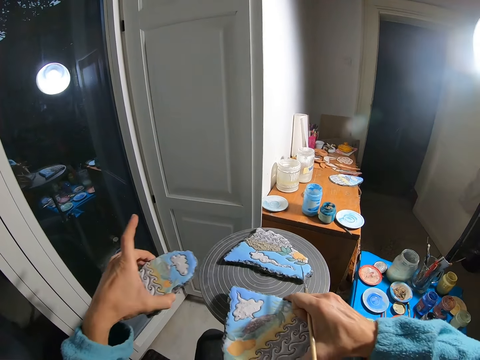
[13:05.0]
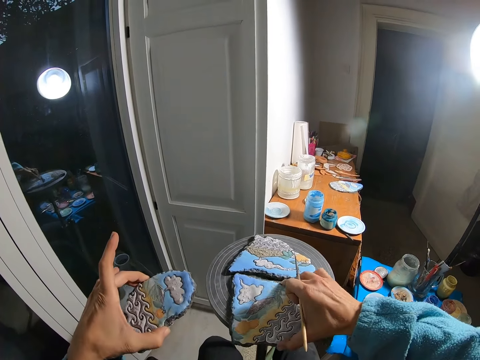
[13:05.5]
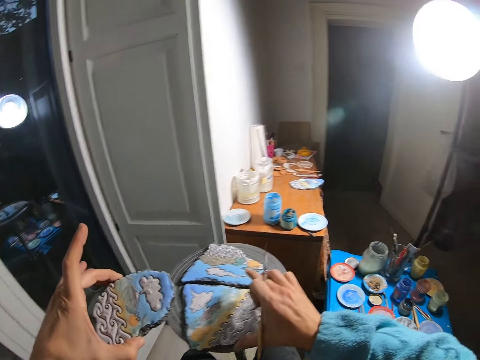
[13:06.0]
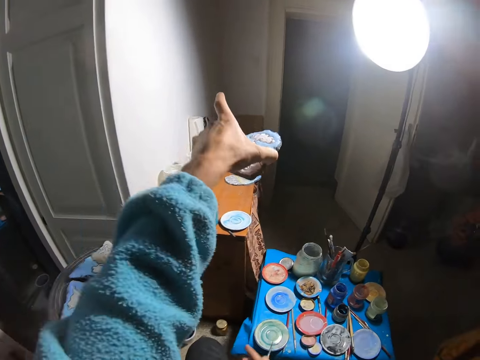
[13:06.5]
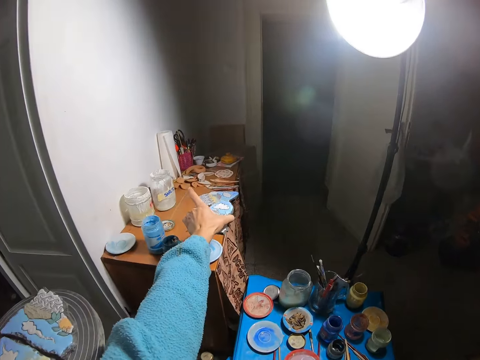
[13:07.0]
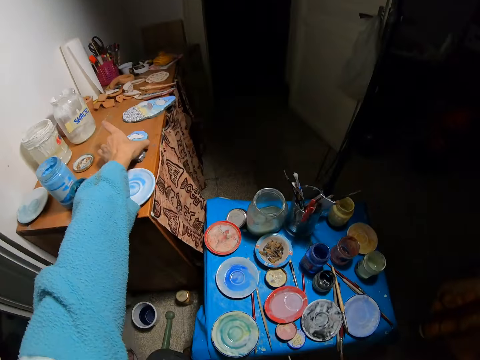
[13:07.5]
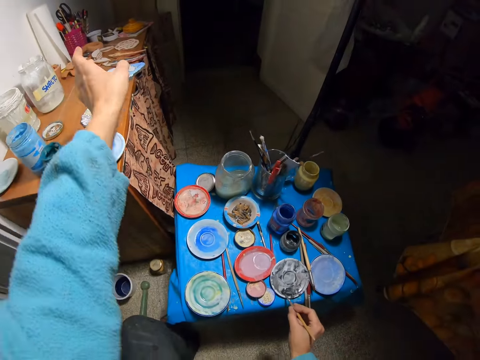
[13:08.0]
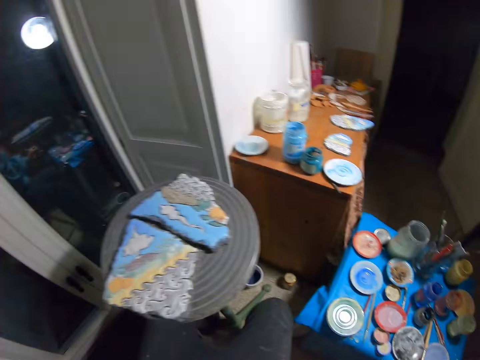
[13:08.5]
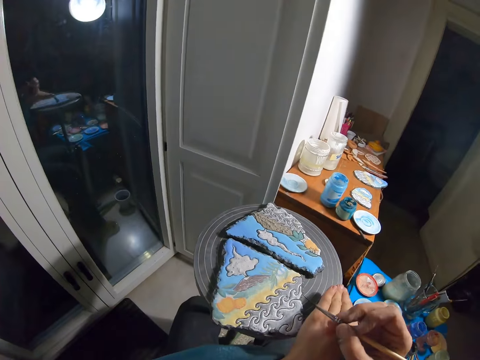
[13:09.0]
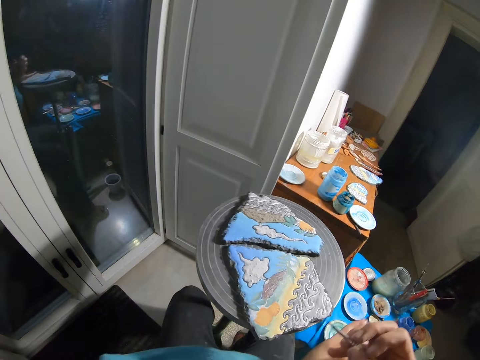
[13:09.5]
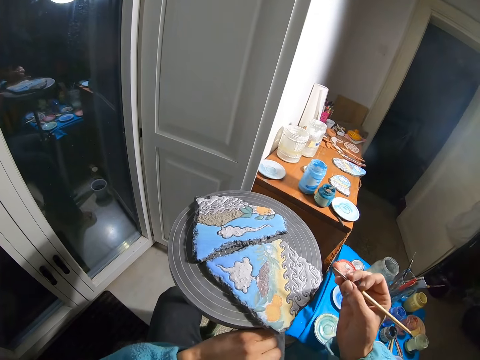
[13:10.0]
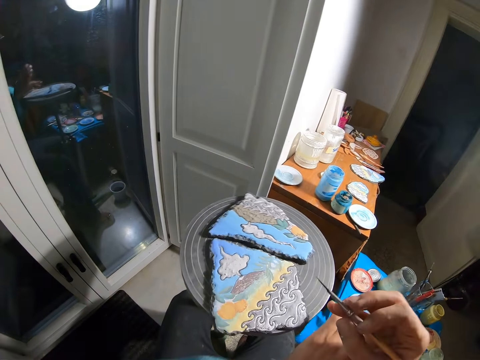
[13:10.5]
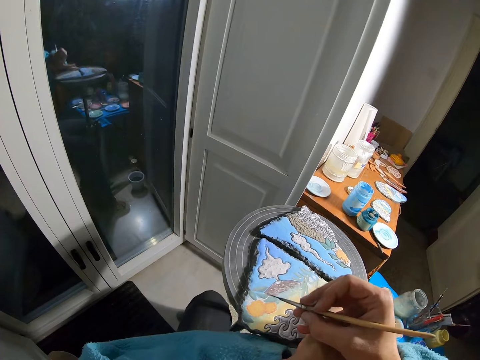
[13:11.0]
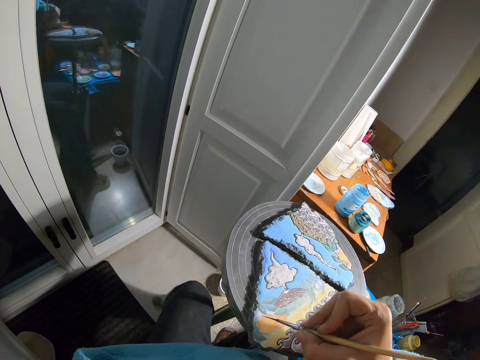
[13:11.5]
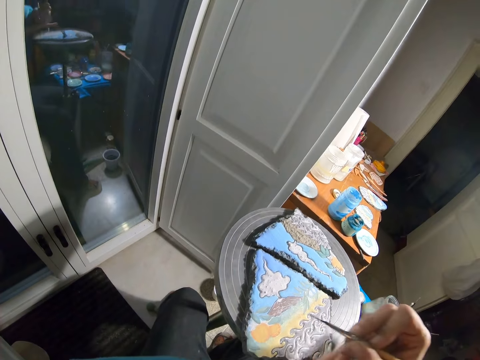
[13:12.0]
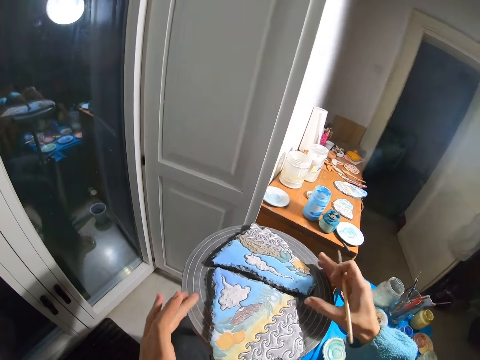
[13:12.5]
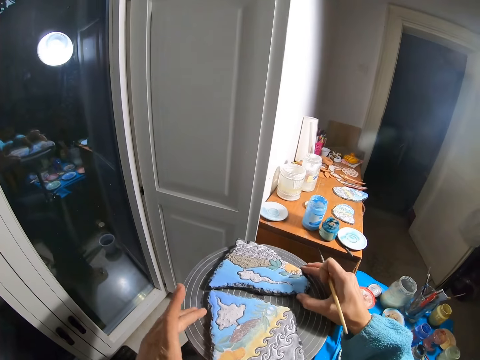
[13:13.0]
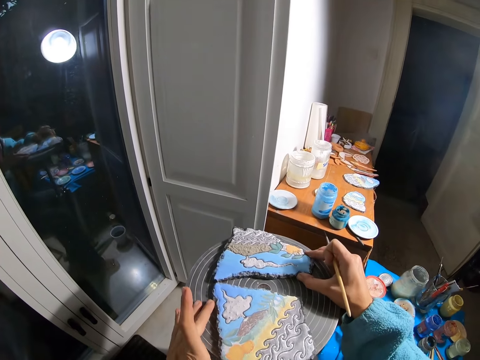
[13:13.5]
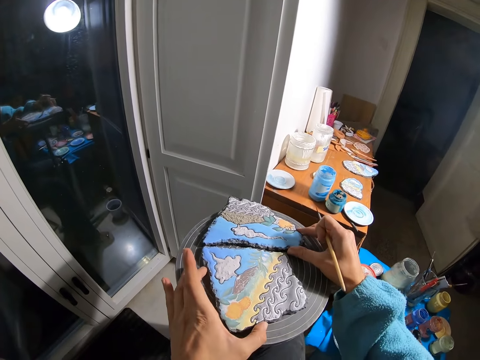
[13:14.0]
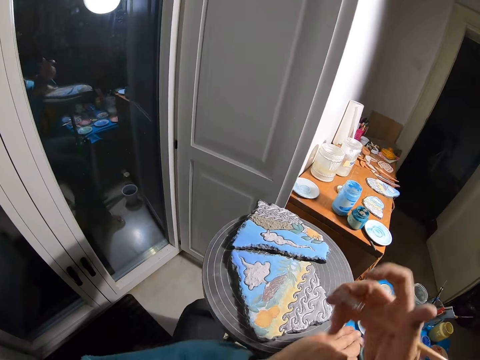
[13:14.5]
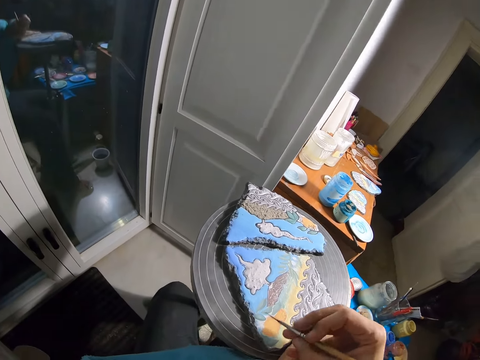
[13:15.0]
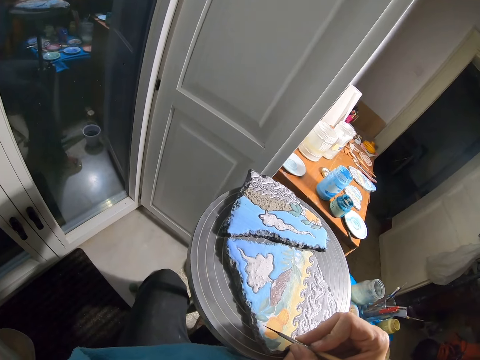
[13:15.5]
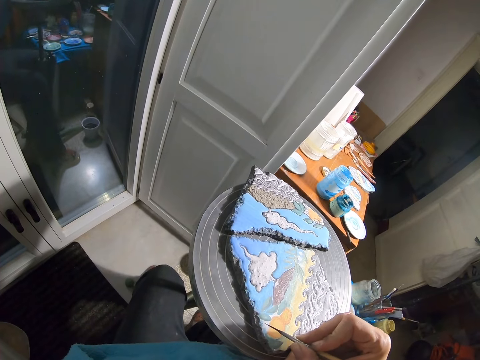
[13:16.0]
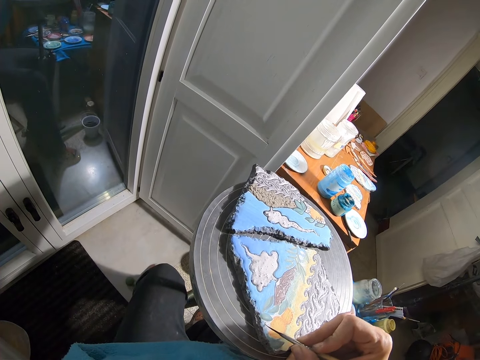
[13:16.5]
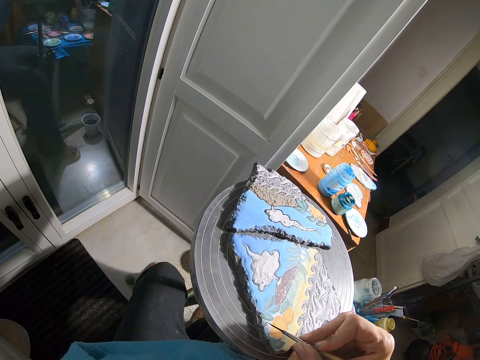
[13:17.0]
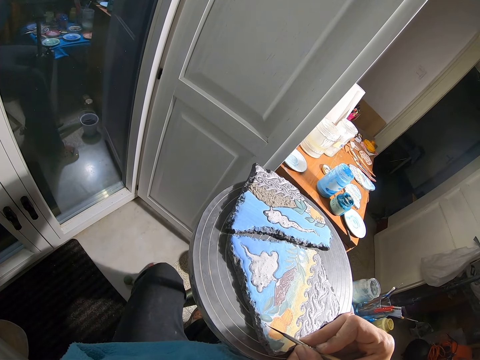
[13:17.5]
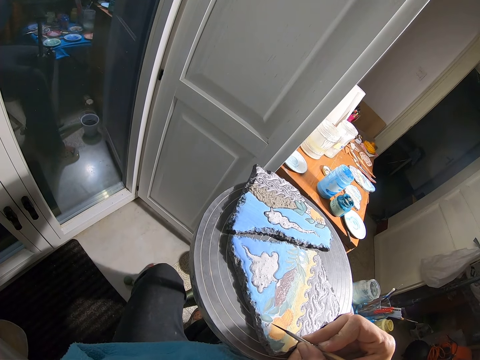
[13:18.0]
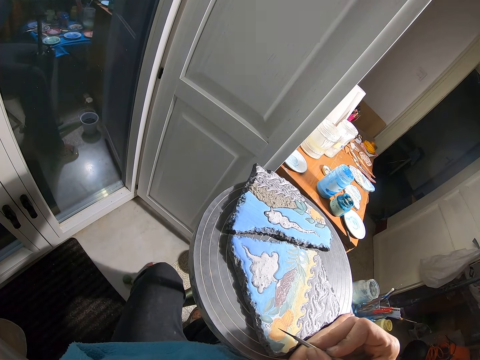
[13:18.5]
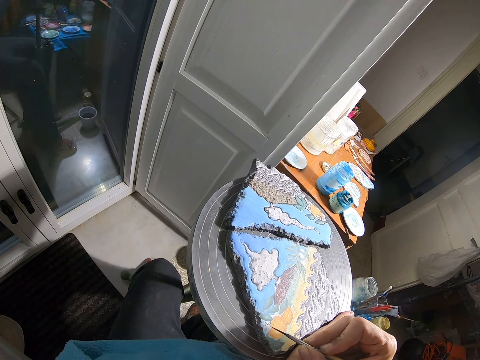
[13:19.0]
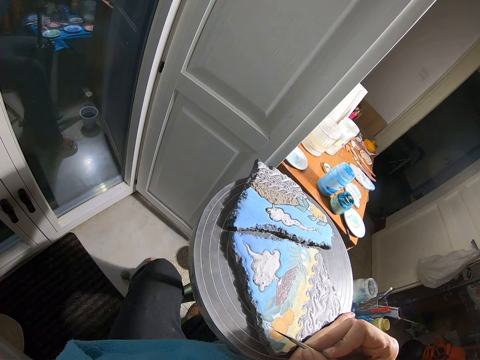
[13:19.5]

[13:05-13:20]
The camera wearer drops the stone on the table with his right hand. He drops the stone on the table with his left hand. He adjusts the stone on the chair with both hands. He paints the stone on the chair with the paintbrush in his right hand.

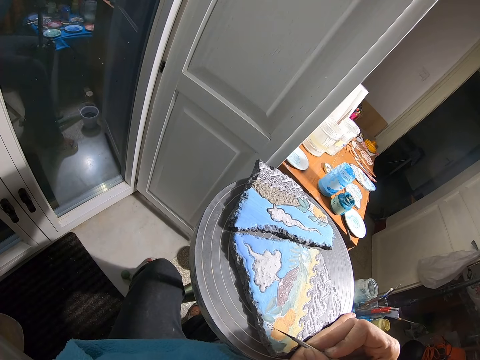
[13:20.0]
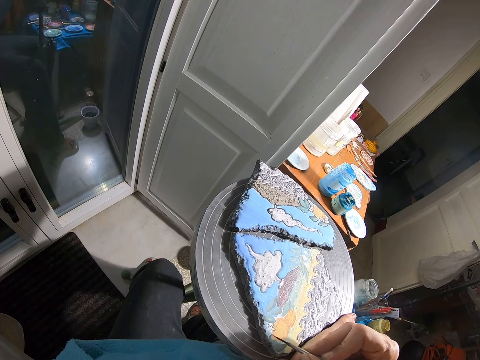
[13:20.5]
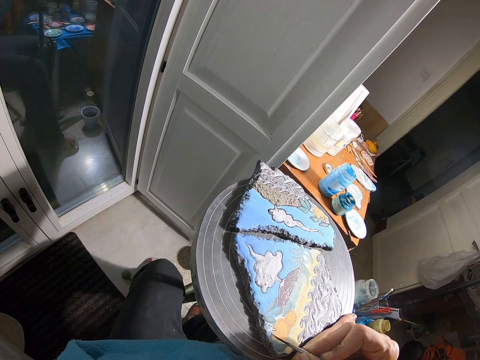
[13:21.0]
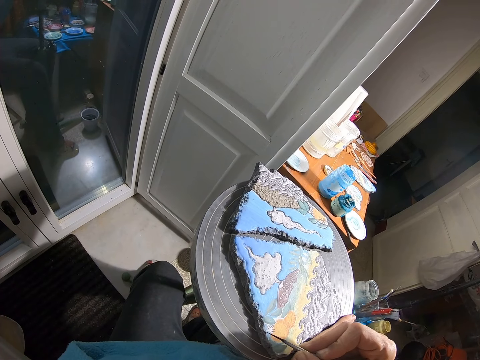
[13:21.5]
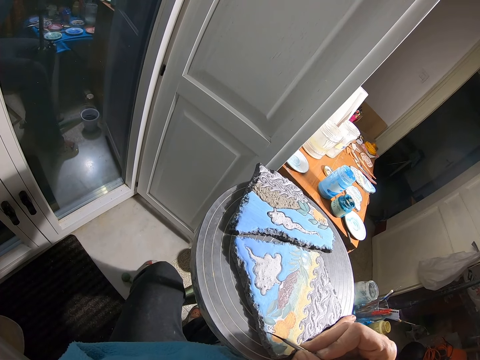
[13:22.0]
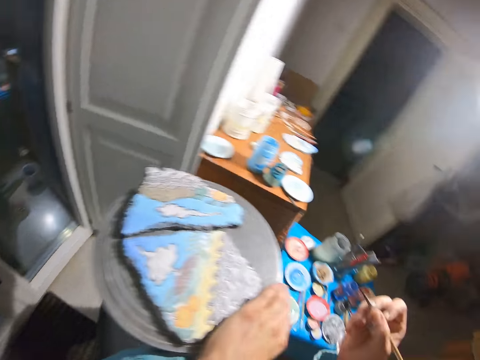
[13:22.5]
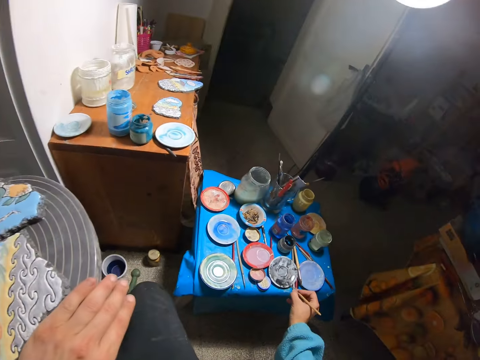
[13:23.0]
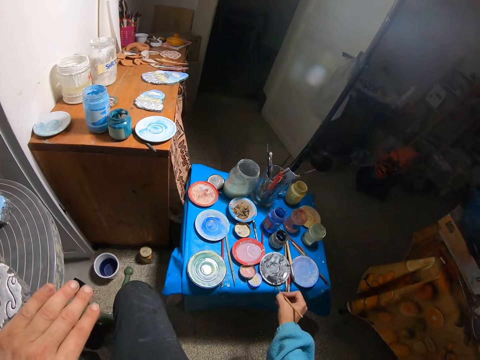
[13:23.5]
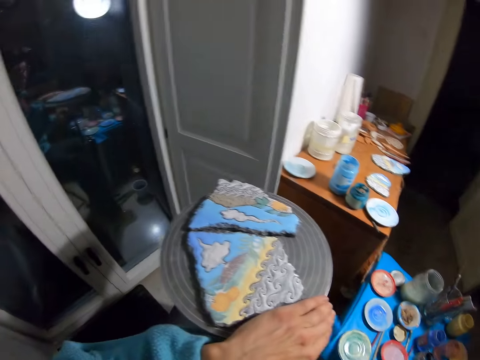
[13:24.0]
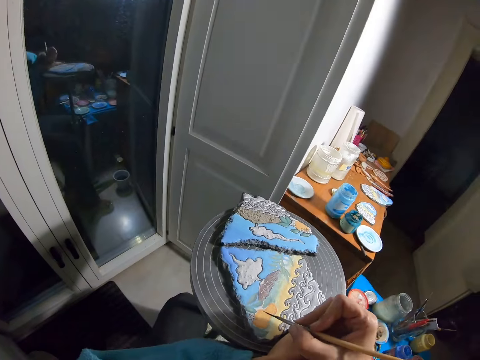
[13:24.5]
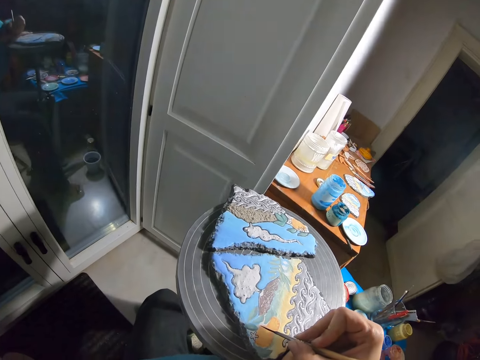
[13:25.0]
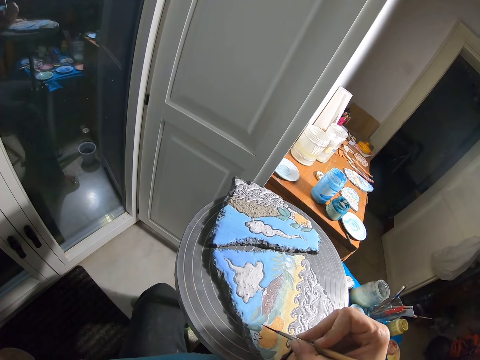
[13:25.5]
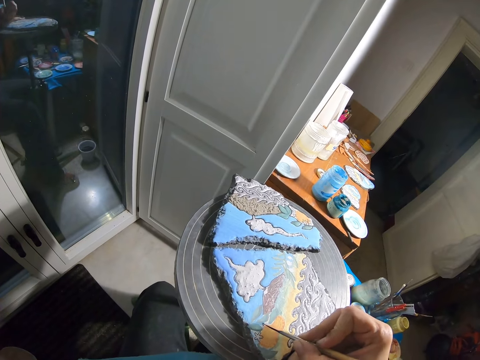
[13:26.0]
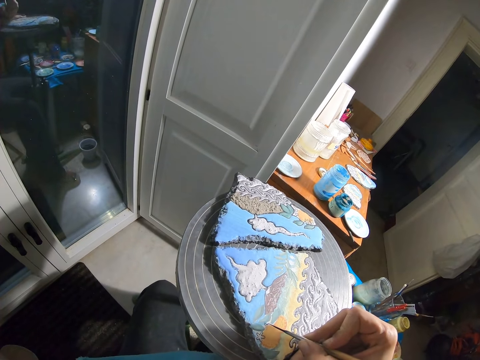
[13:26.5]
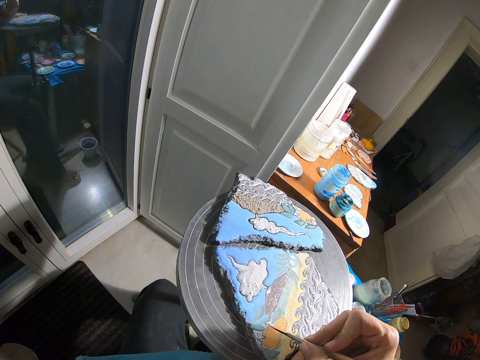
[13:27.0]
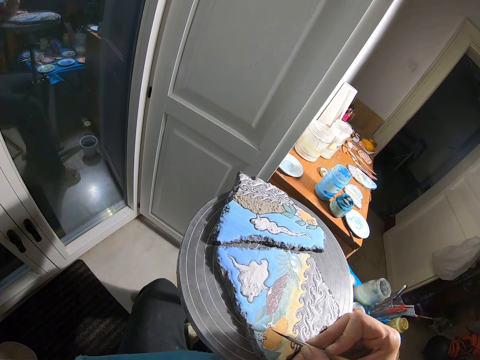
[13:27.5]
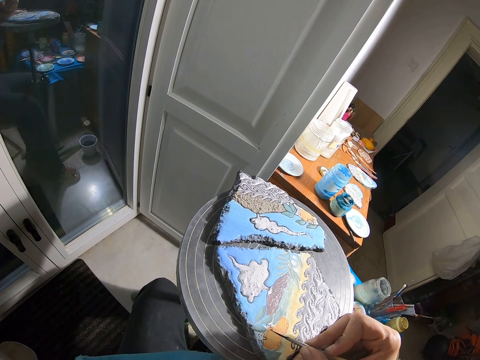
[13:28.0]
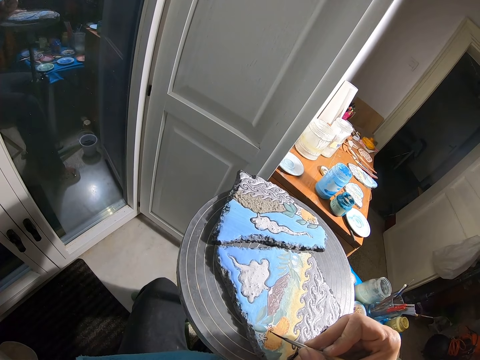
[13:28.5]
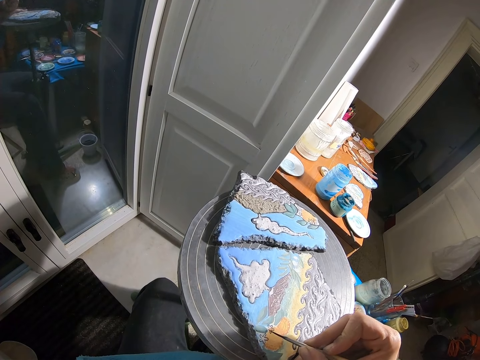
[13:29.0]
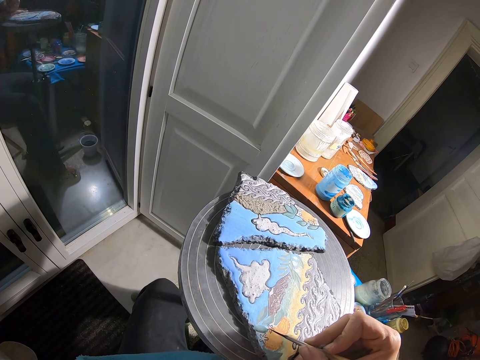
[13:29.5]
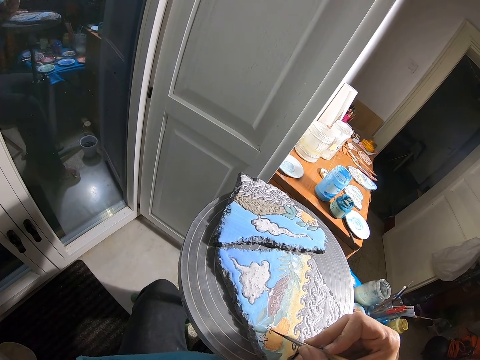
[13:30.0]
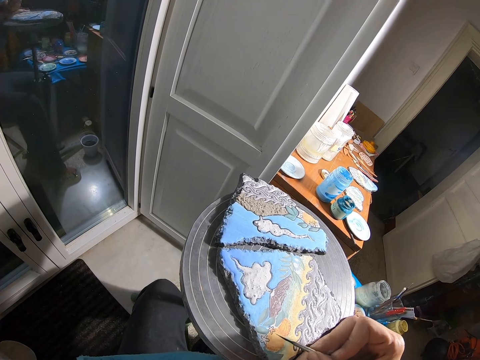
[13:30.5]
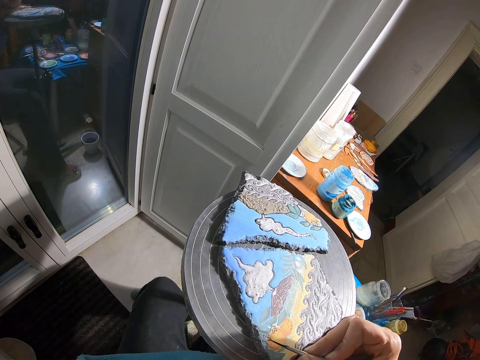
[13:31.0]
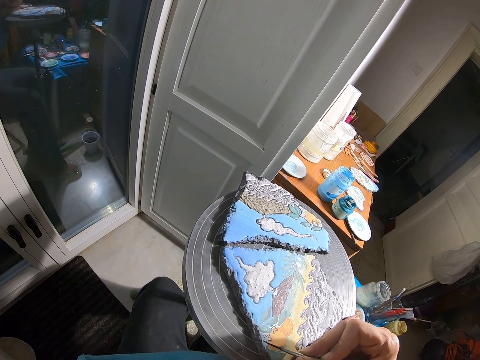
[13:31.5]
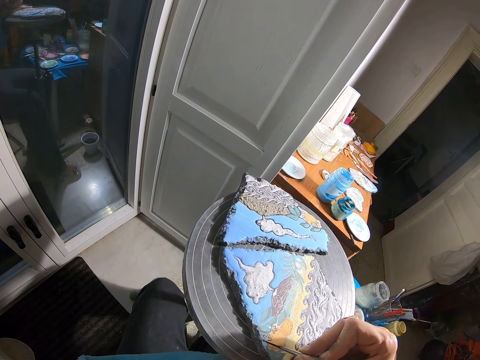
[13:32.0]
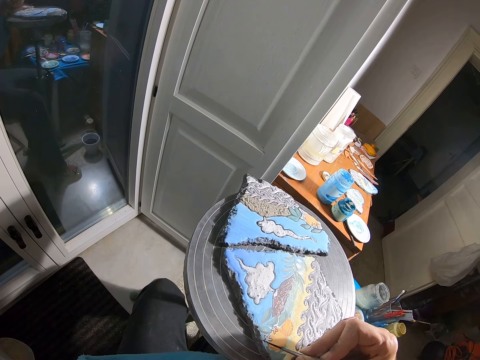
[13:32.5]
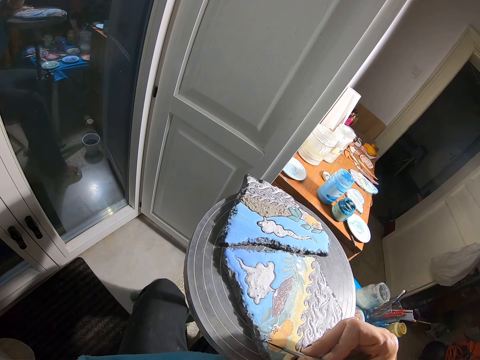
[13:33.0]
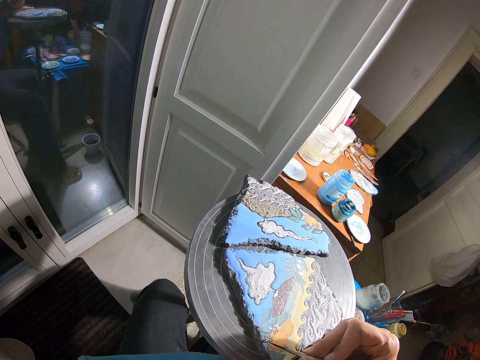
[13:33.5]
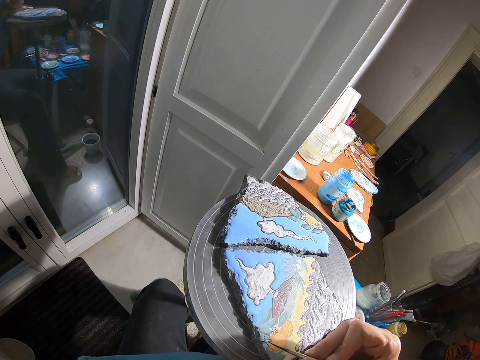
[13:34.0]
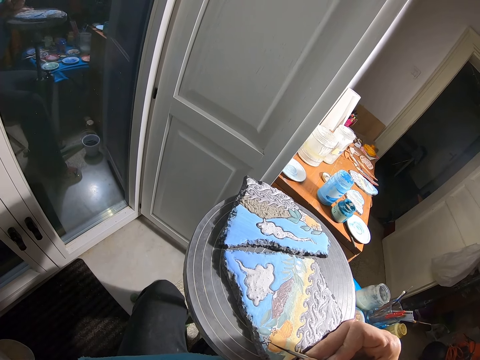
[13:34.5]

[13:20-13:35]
The camera wearer brushes the plate with the paint brush in his right hand. He paints the stone on the chair with the paintbrush in his right hand.
